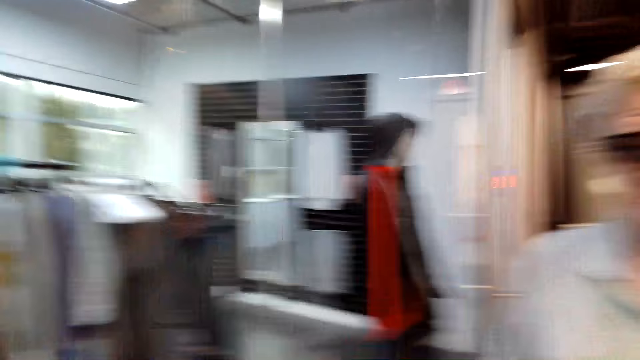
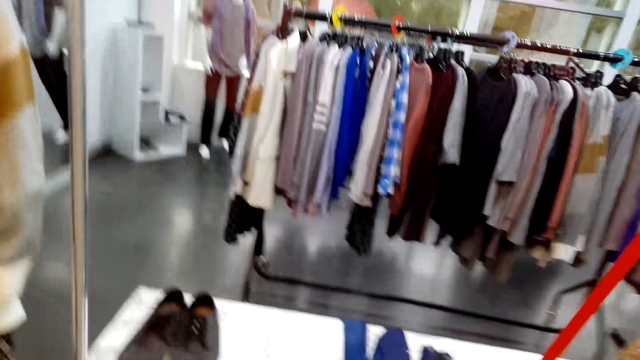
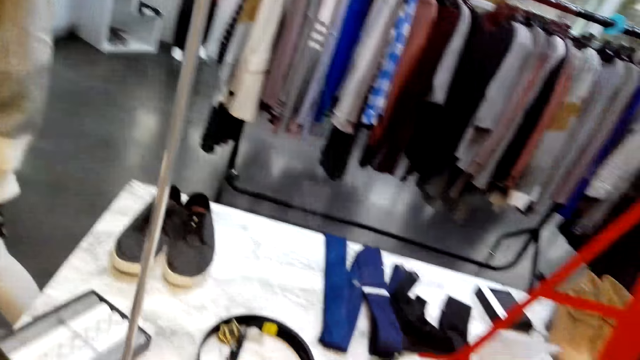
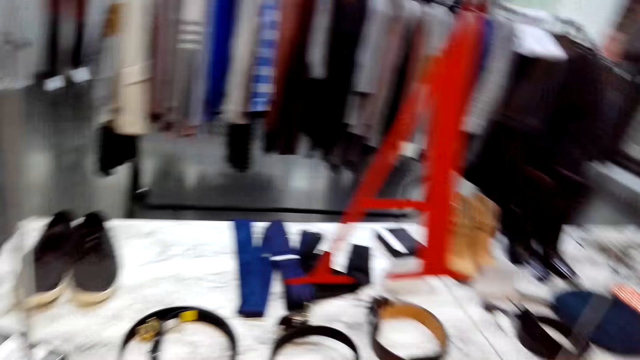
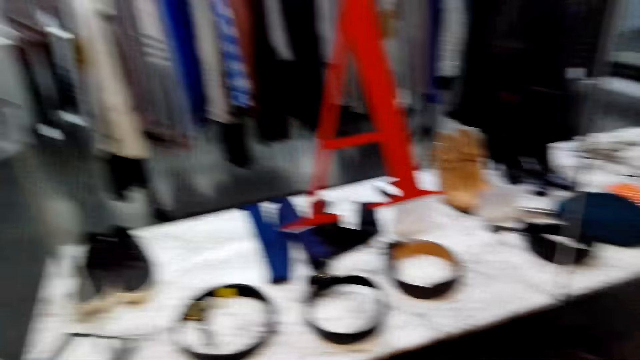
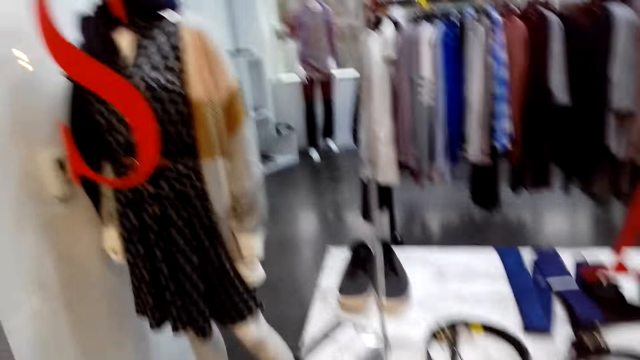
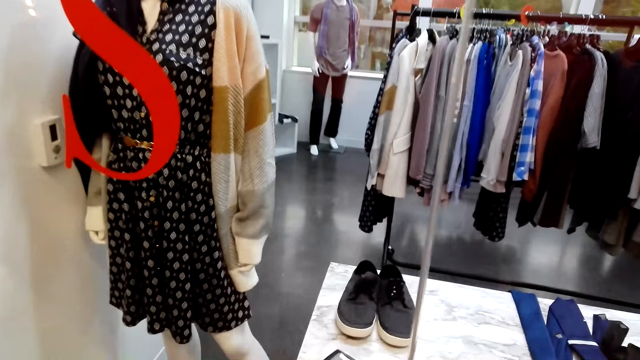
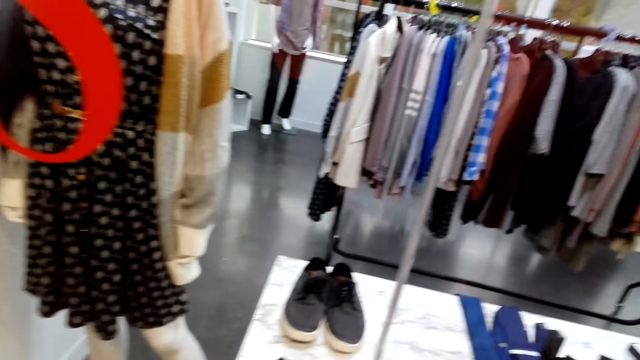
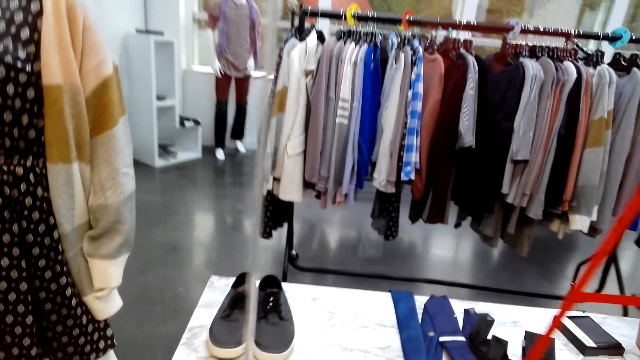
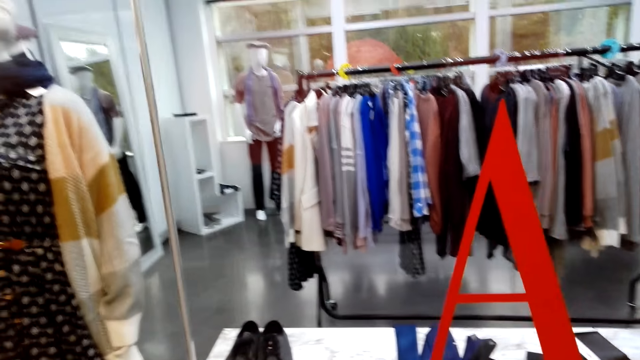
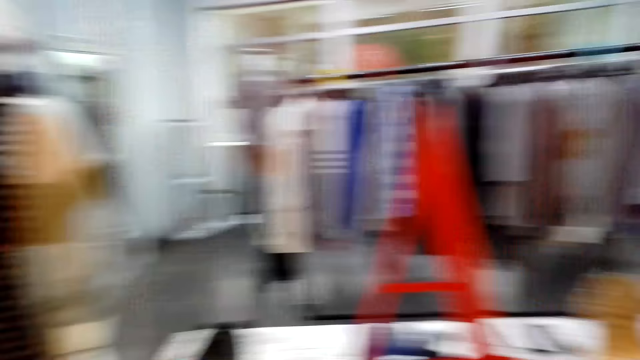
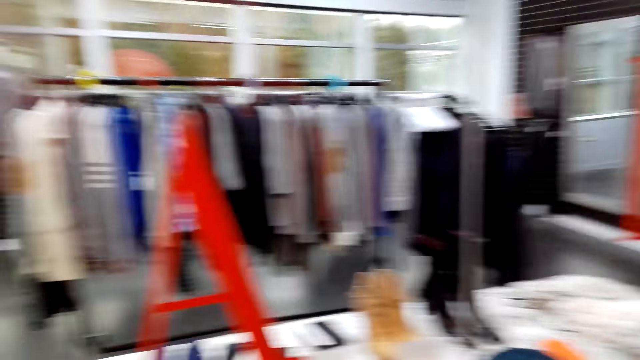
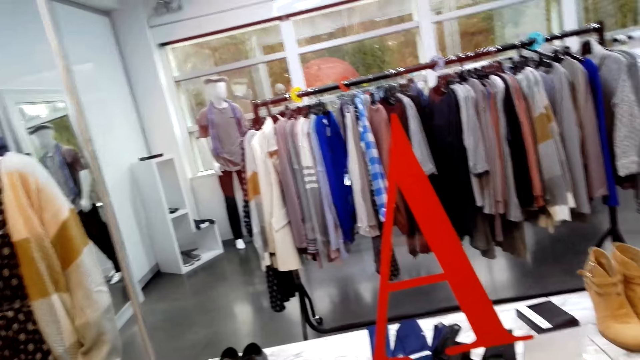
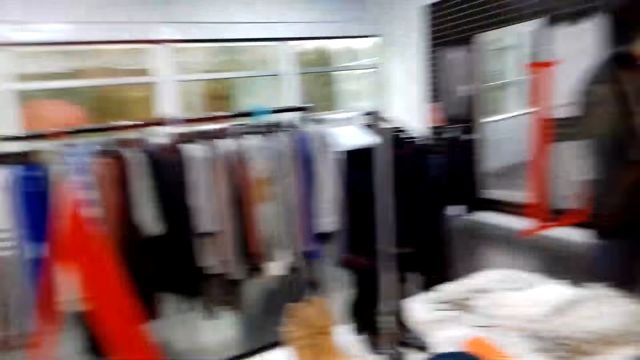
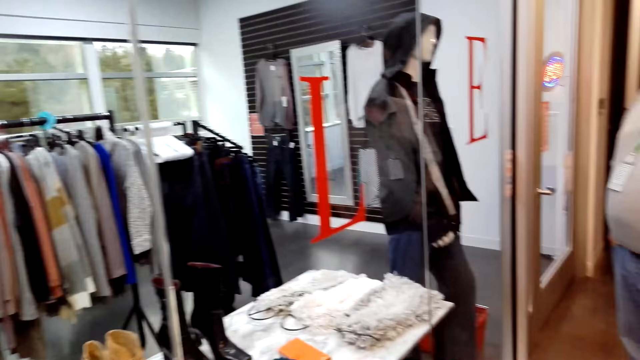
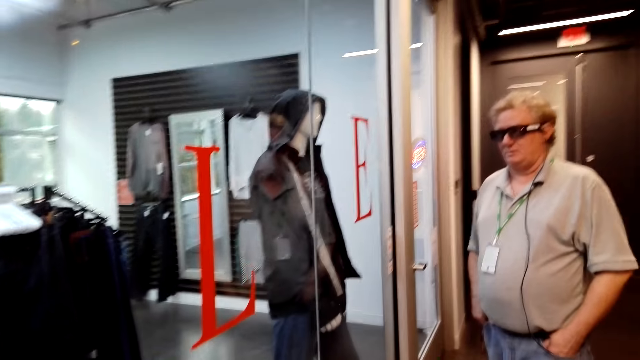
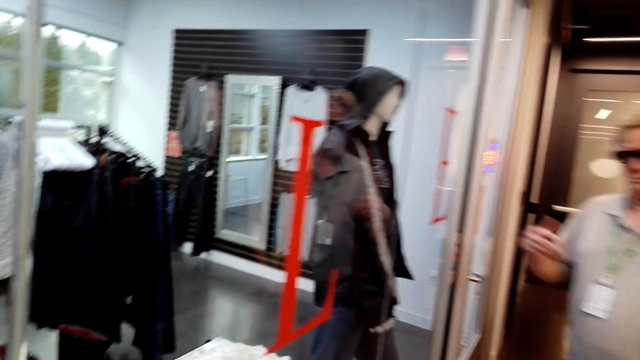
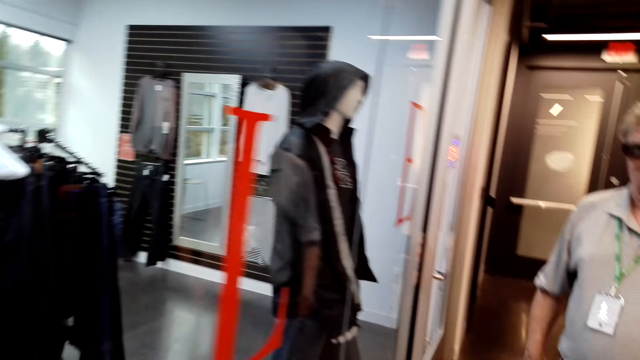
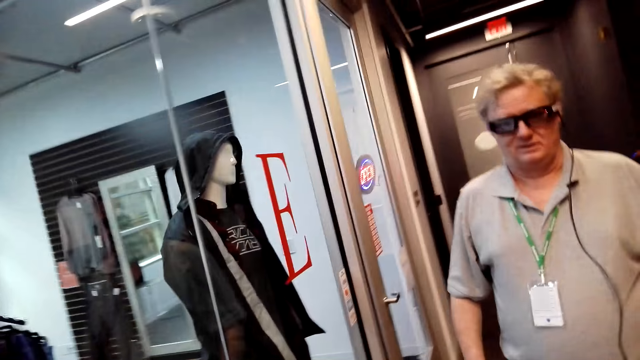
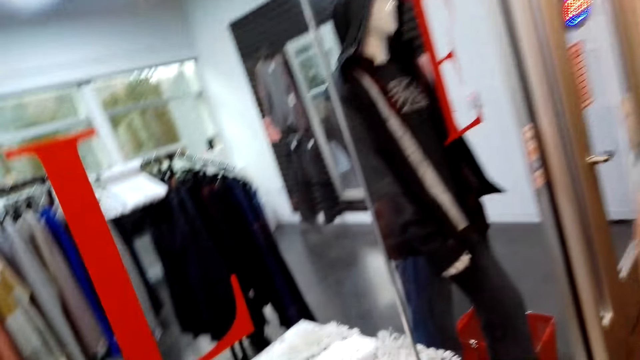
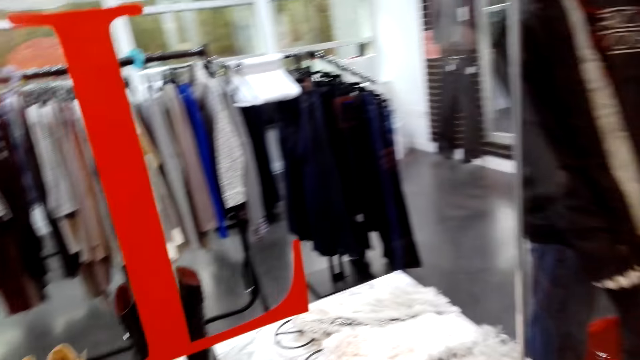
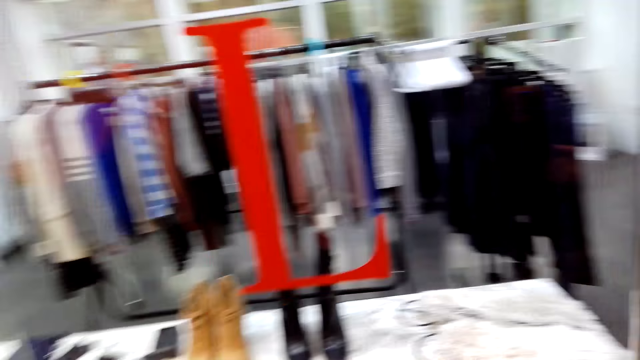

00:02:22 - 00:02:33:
Someone laughs with the camera wearer.

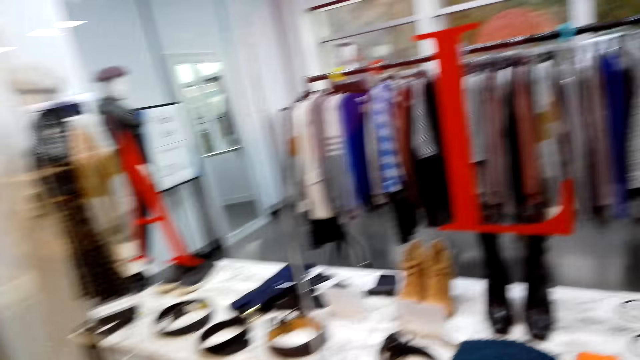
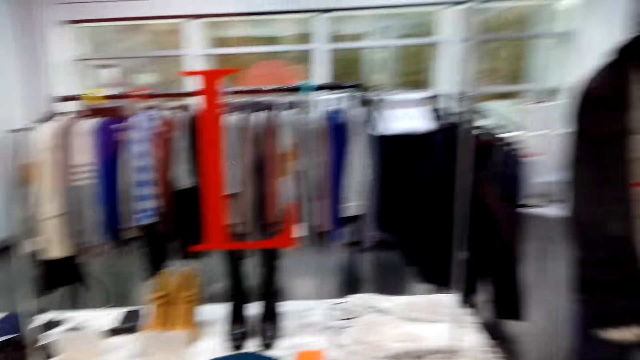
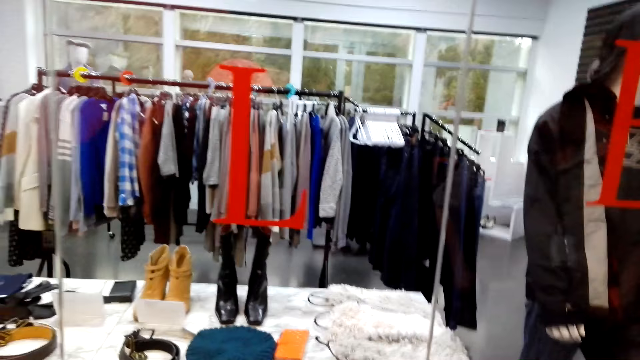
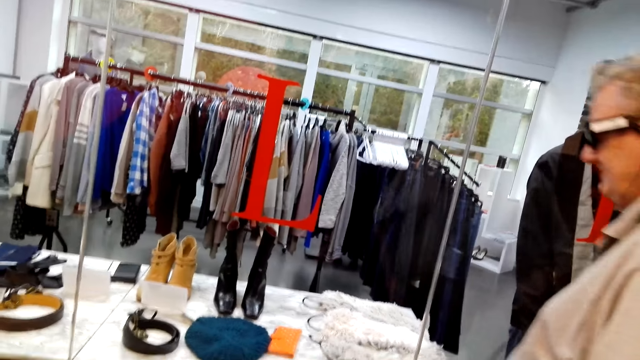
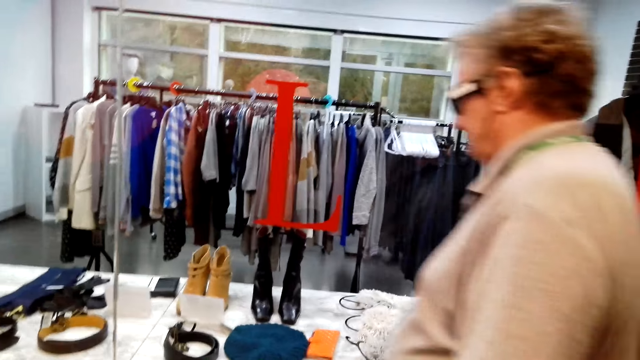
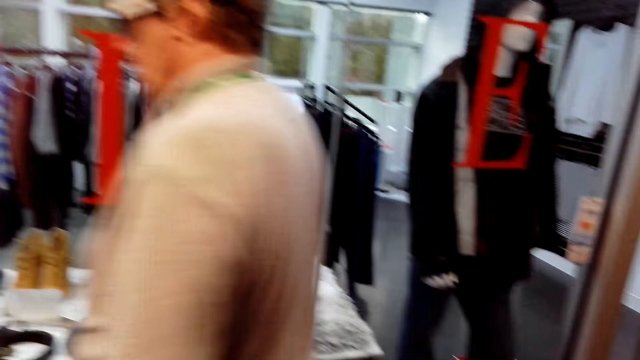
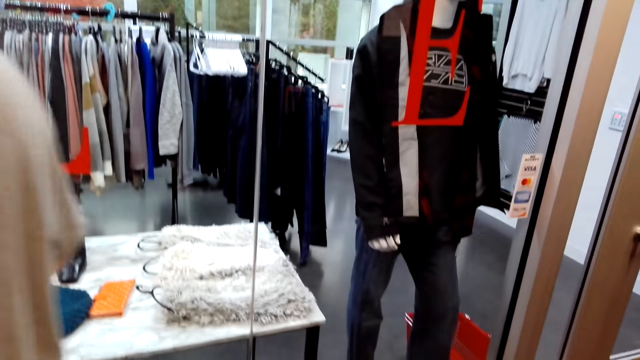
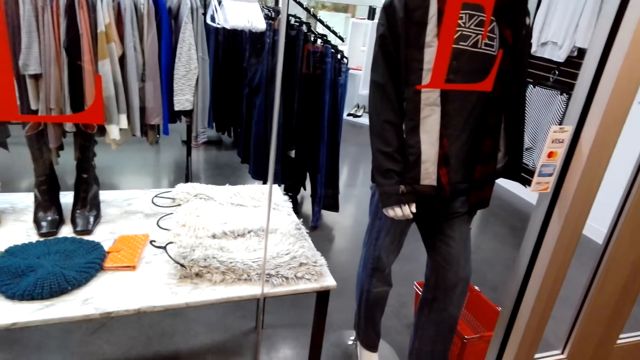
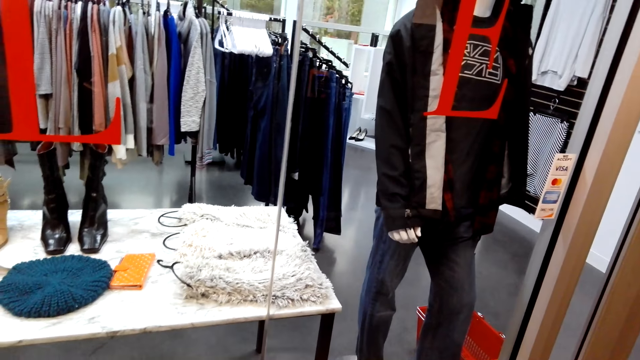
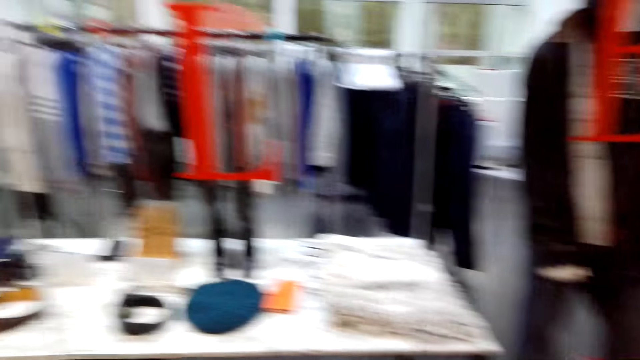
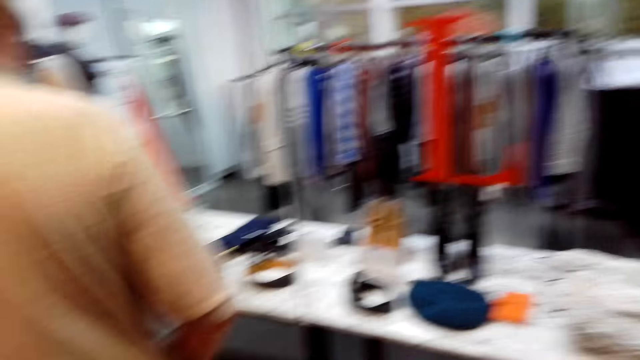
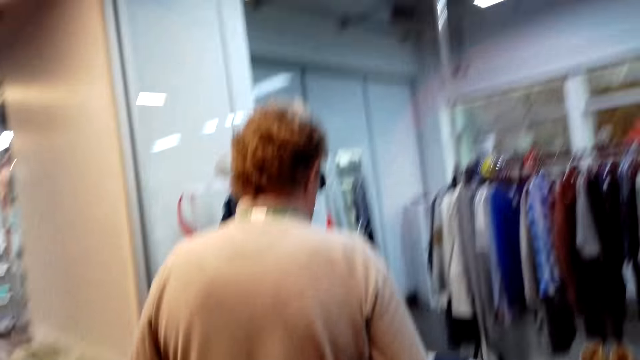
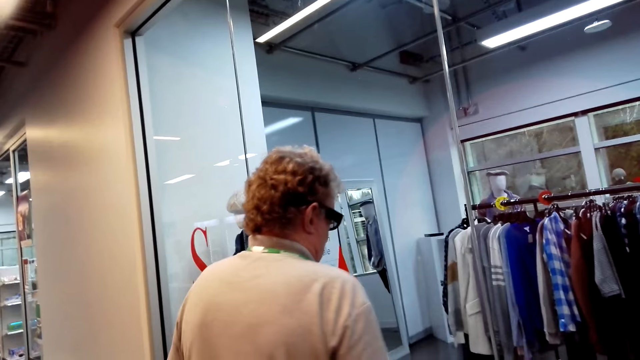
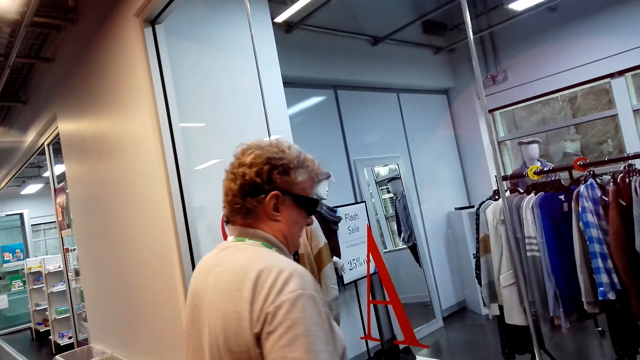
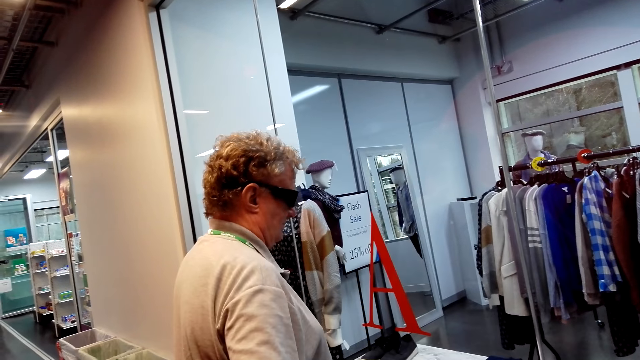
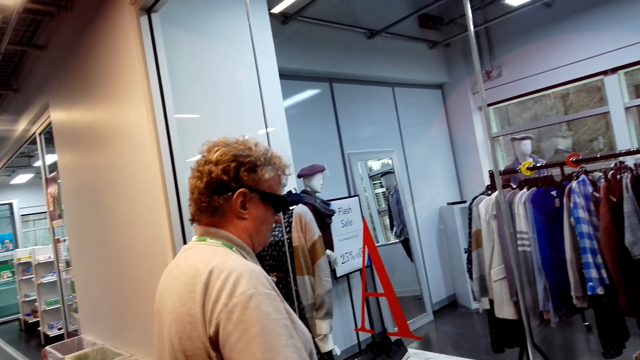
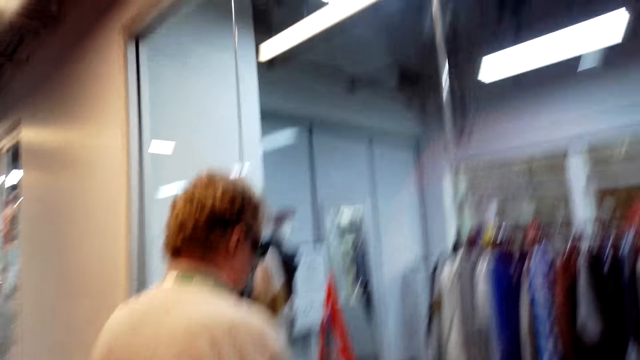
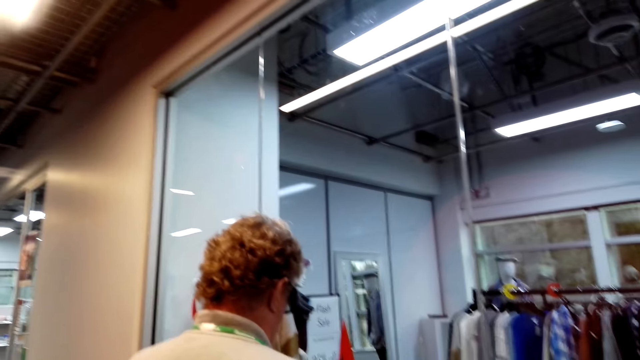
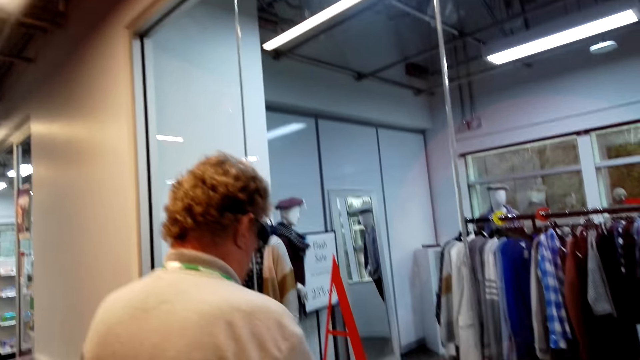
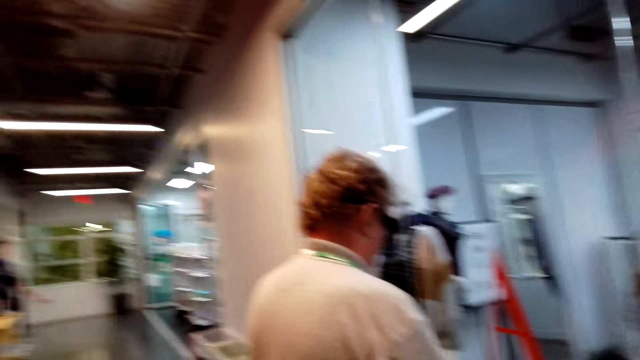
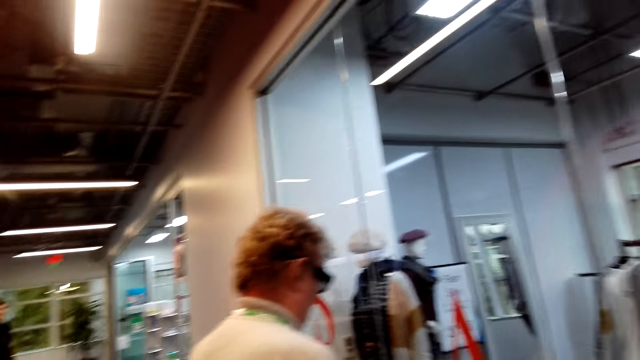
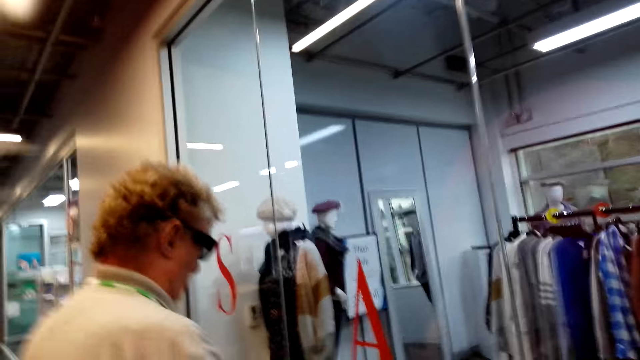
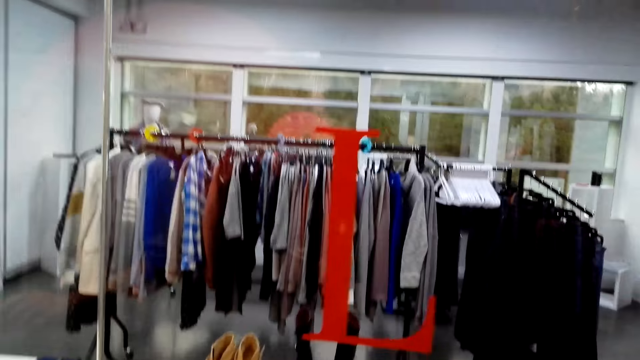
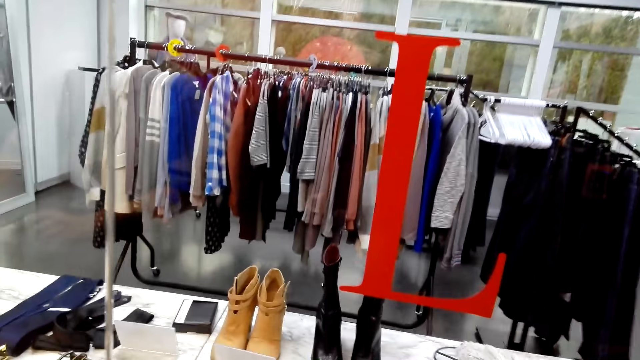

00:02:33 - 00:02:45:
A man walks around. The camera wearer converses with the man.
